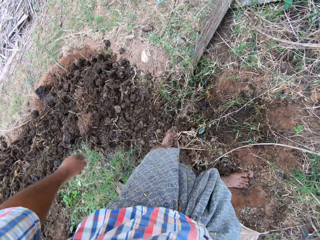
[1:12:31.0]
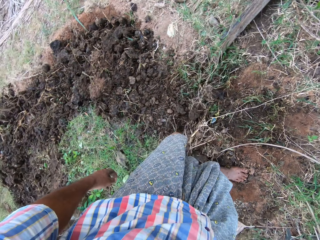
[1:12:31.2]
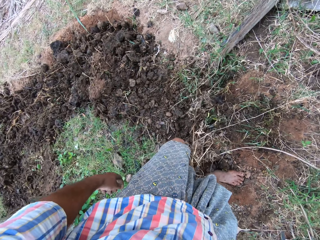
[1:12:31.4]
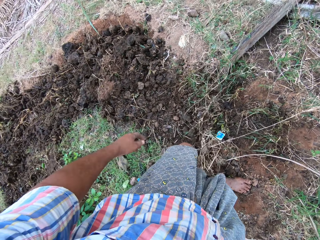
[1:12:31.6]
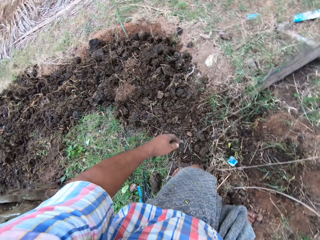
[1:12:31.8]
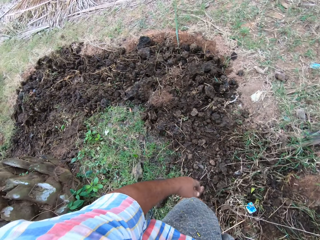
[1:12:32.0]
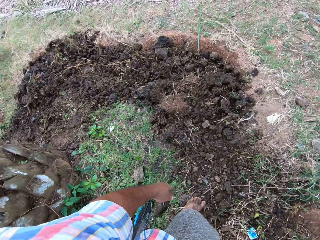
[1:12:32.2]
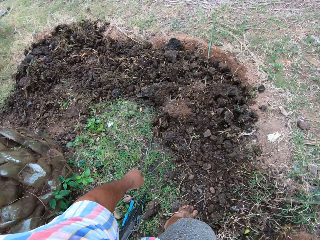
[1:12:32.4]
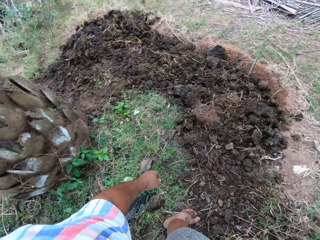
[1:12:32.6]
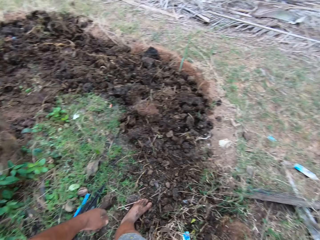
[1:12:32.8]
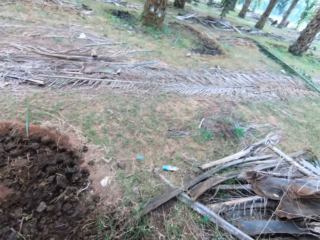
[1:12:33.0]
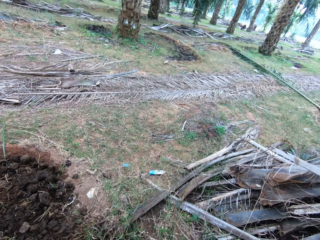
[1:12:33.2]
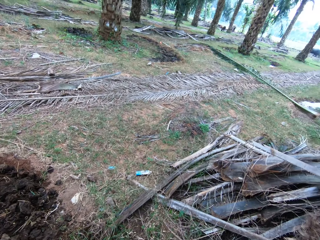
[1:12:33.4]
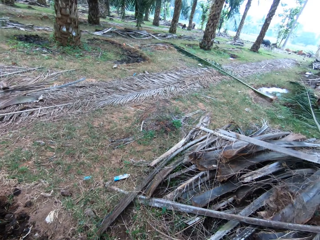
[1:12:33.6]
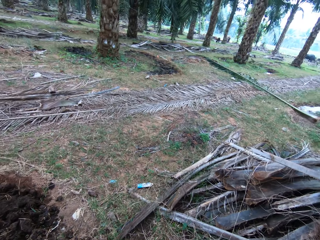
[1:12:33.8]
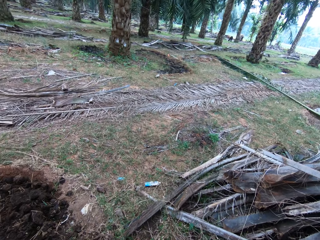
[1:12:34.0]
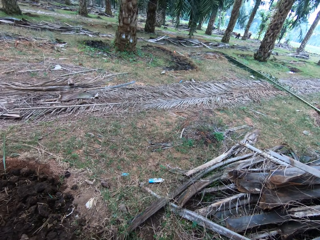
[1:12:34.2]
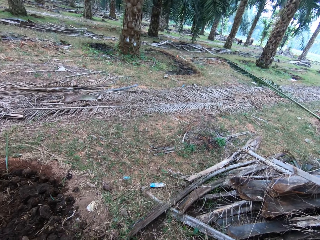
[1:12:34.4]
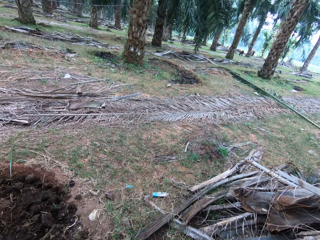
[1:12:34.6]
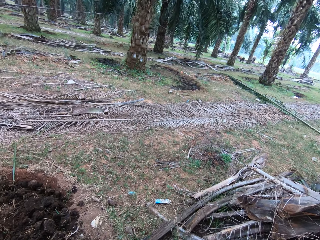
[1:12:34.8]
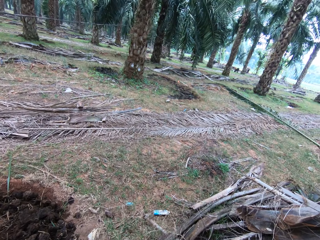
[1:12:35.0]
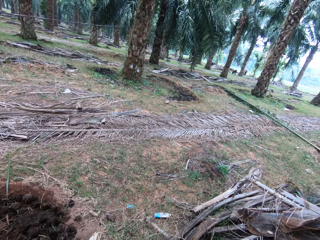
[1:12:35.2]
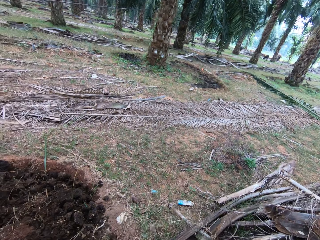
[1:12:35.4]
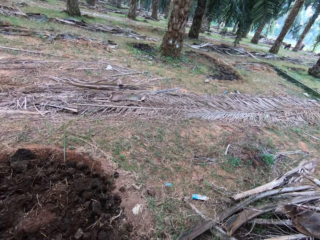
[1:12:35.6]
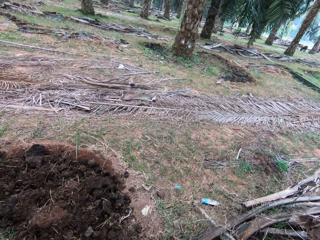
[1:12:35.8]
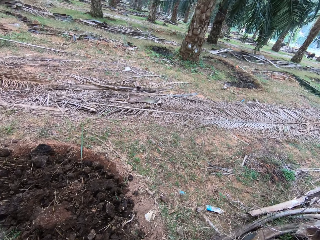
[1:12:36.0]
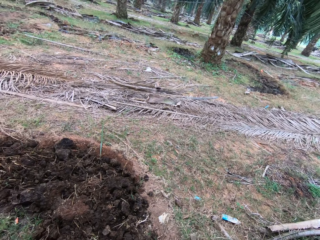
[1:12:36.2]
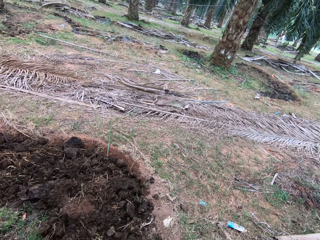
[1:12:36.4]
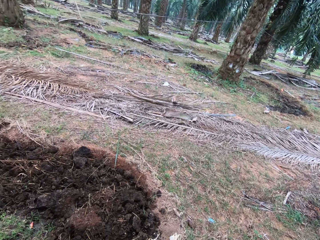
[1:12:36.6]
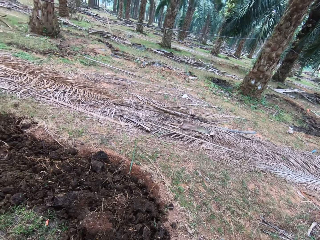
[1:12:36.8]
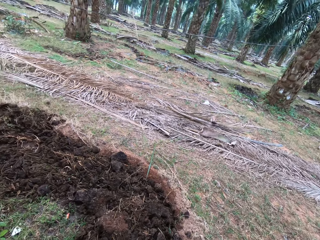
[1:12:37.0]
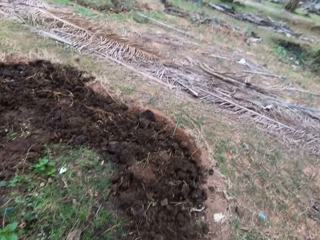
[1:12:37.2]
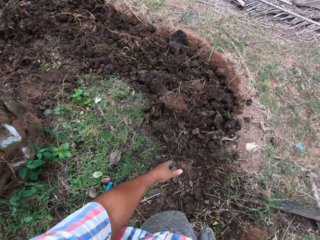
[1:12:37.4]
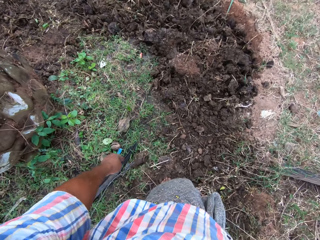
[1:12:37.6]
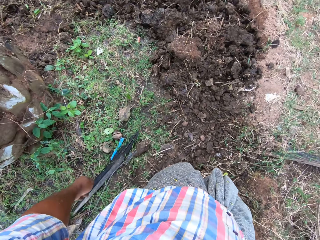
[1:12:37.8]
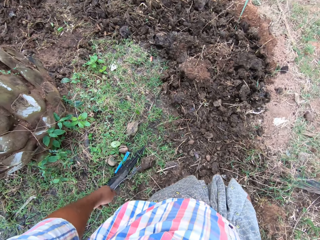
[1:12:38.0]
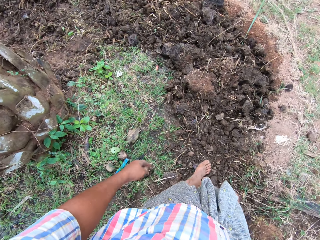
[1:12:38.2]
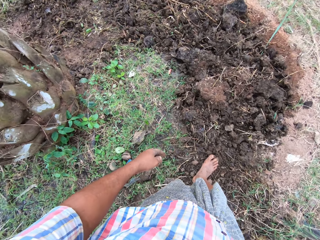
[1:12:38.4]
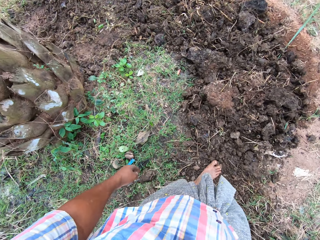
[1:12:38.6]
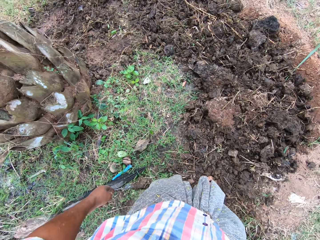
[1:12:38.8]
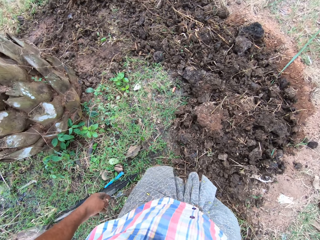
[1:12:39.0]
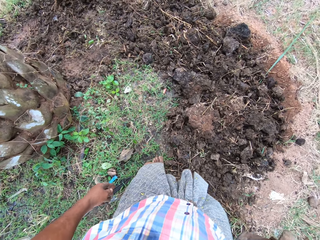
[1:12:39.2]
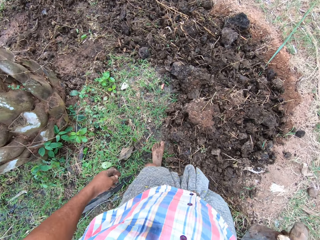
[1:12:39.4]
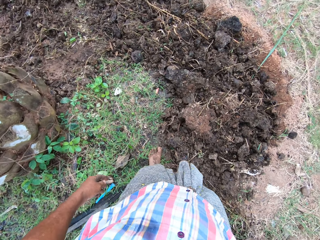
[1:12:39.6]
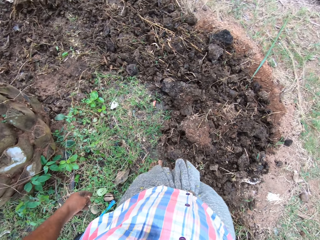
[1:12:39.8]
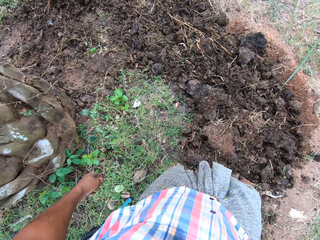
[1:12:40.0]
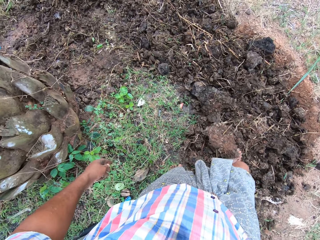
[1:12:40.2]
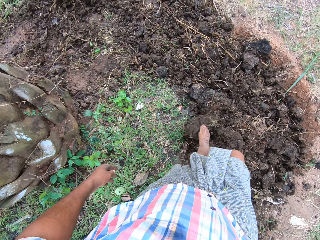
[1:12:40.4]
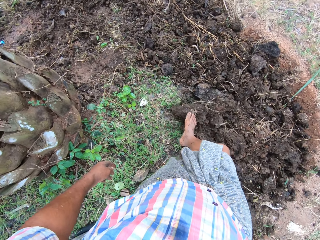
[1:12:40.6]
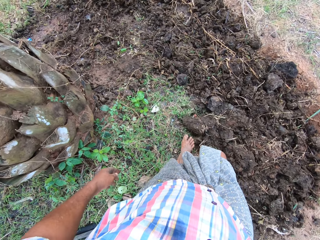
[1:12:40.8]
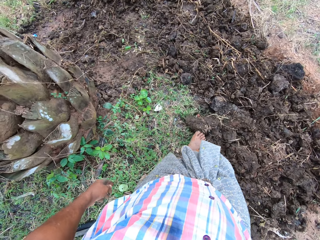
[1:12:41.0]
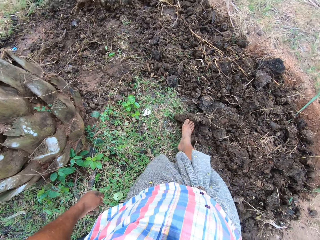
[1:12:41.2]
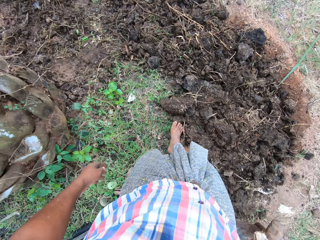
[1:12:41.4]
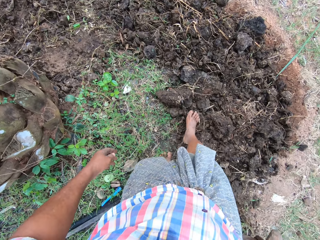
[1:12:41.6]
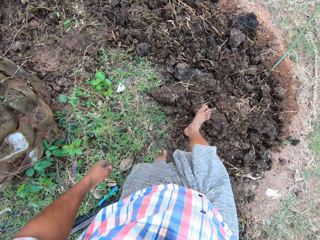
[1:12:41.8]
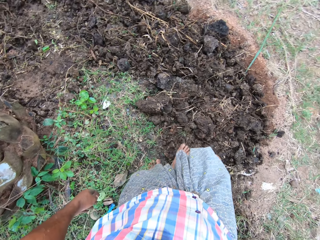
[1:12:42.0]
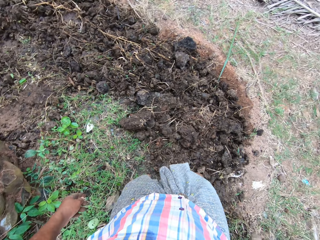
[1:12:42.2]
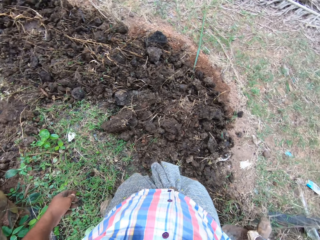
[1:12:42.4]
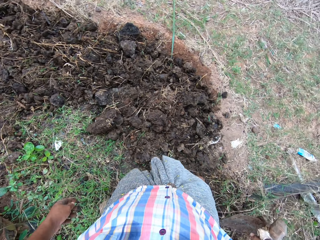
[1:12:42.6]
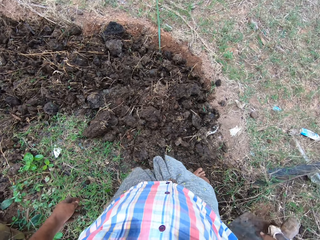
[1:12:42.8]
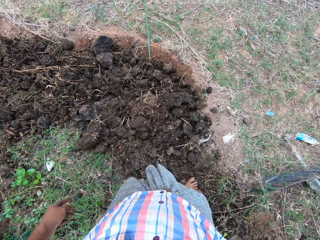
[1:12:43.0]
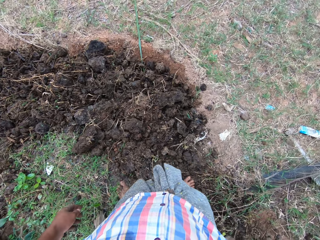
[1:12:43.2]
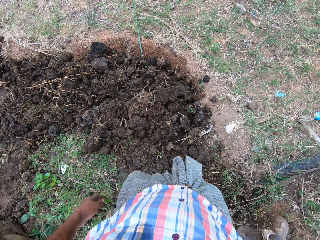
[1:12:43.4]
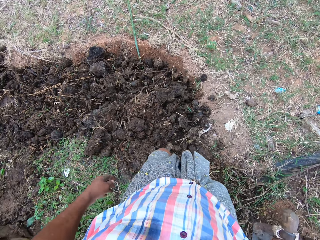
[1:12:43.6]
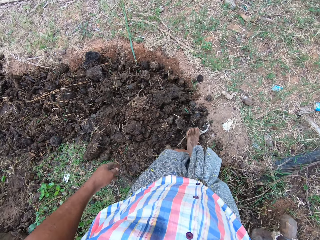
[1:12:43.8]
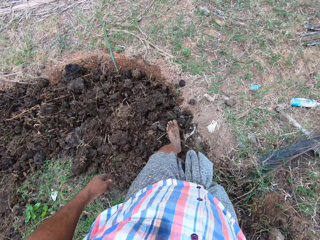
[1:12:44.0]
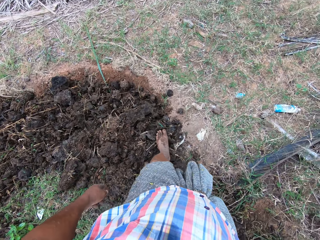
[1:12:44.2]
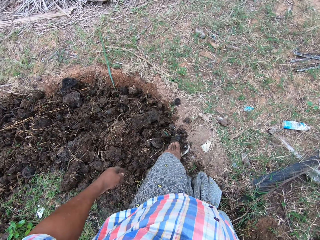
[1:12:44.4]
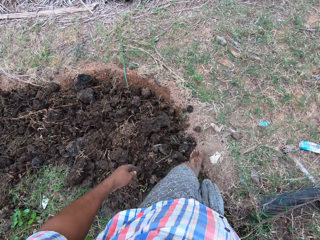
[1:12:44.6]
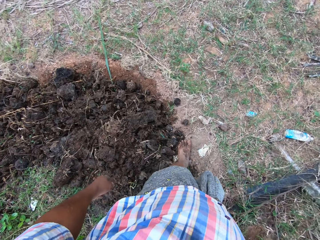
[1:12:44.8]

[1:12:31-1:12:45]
The camera wearer stands from the position. They look around. They kick the soil on the ground. They walk around in the farm and push the soil with the leg.

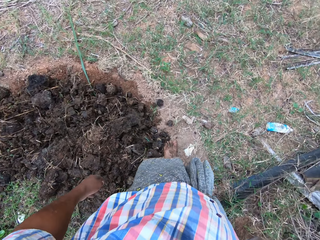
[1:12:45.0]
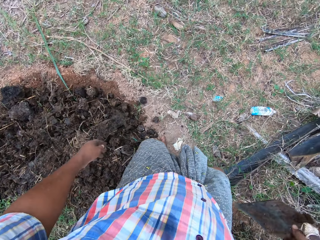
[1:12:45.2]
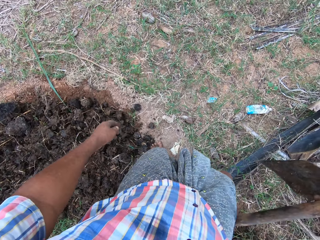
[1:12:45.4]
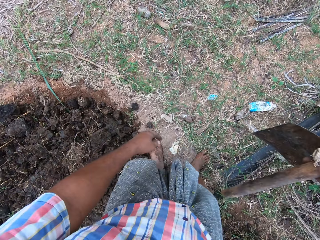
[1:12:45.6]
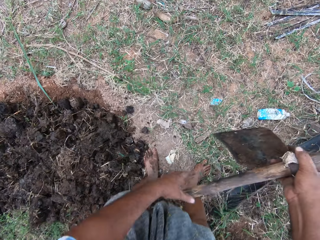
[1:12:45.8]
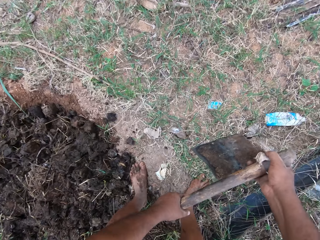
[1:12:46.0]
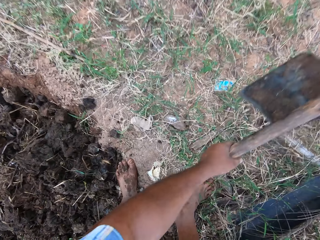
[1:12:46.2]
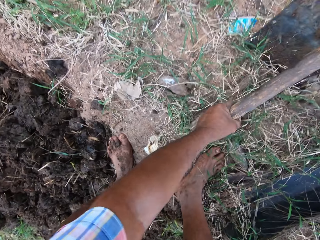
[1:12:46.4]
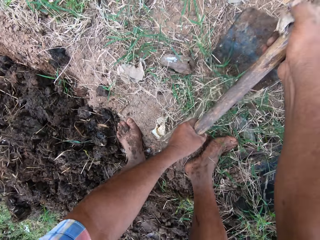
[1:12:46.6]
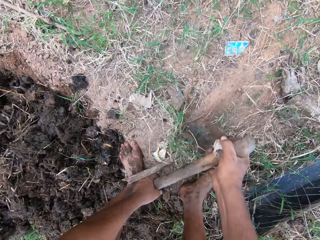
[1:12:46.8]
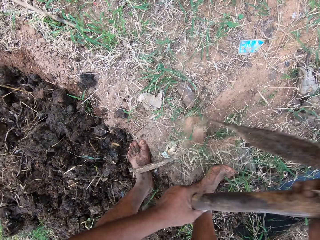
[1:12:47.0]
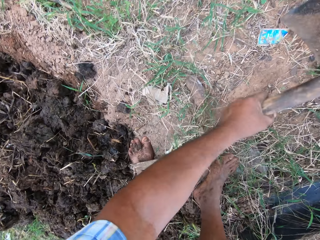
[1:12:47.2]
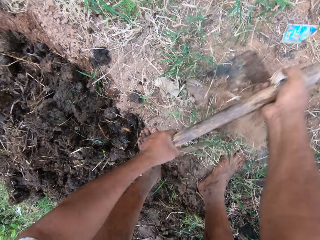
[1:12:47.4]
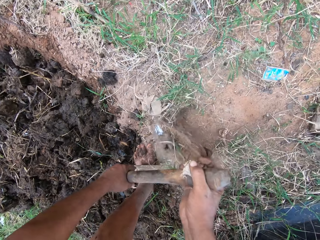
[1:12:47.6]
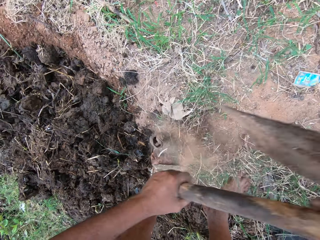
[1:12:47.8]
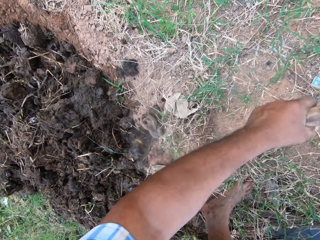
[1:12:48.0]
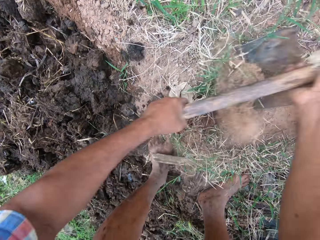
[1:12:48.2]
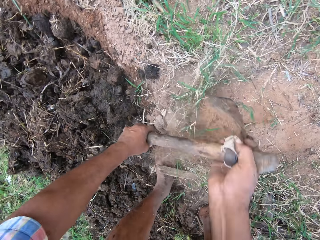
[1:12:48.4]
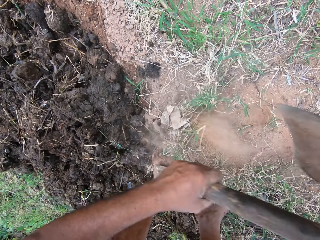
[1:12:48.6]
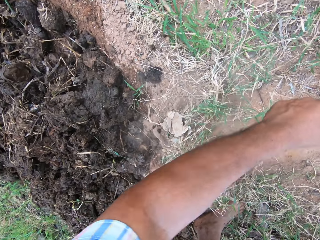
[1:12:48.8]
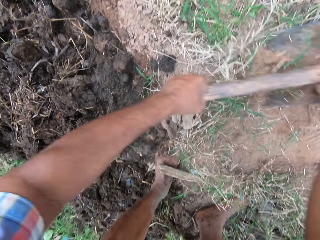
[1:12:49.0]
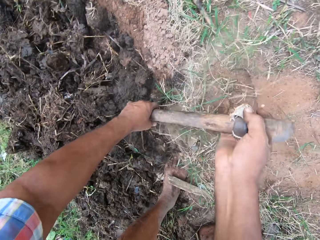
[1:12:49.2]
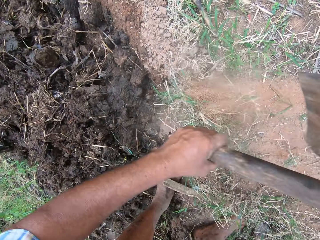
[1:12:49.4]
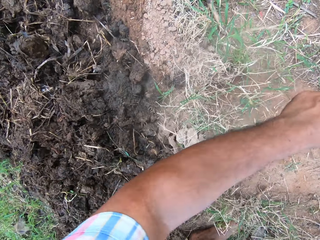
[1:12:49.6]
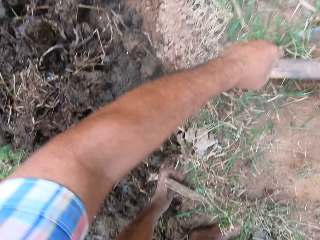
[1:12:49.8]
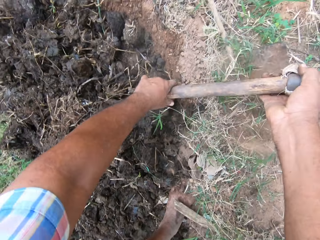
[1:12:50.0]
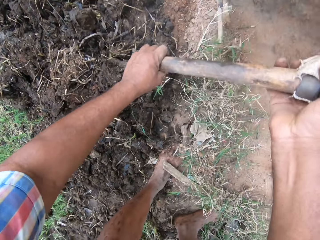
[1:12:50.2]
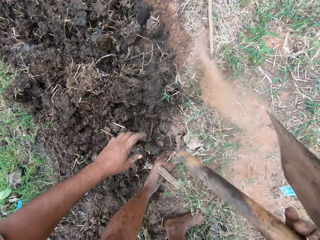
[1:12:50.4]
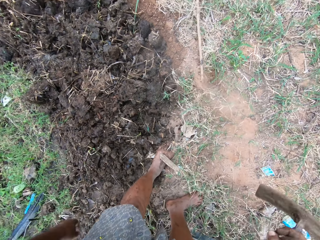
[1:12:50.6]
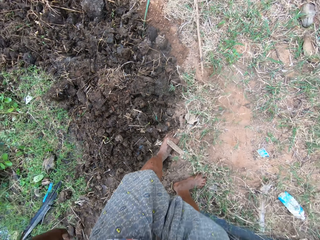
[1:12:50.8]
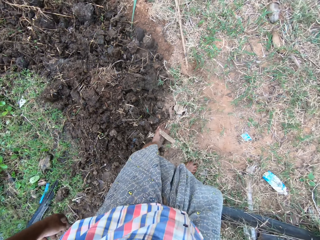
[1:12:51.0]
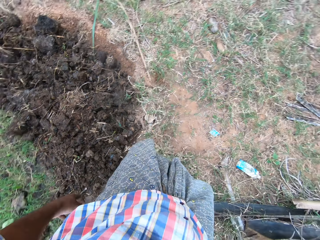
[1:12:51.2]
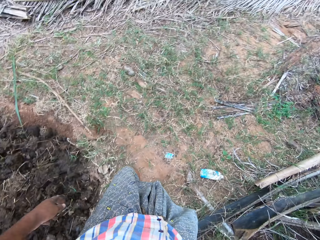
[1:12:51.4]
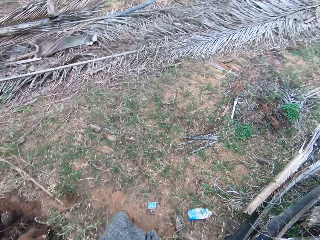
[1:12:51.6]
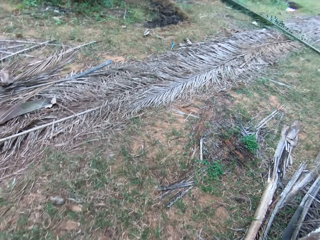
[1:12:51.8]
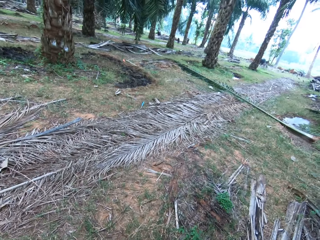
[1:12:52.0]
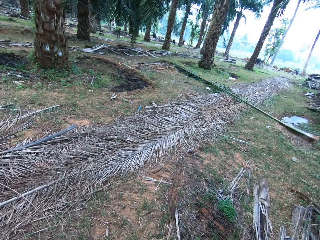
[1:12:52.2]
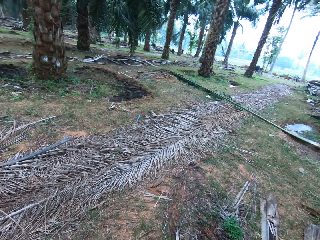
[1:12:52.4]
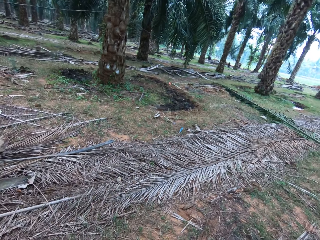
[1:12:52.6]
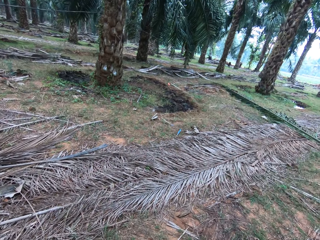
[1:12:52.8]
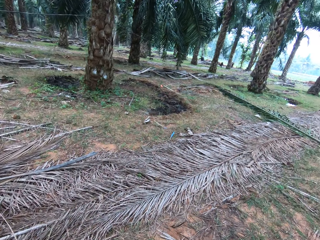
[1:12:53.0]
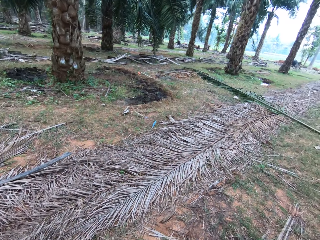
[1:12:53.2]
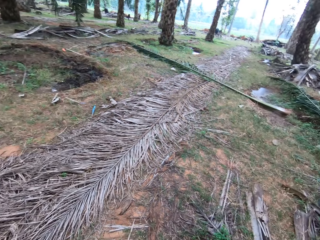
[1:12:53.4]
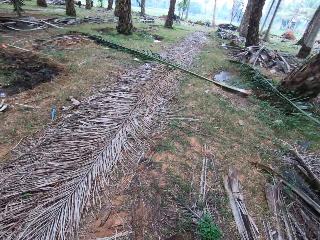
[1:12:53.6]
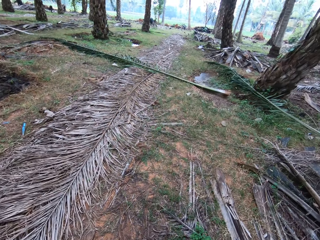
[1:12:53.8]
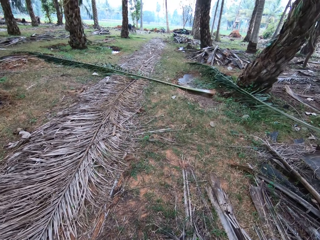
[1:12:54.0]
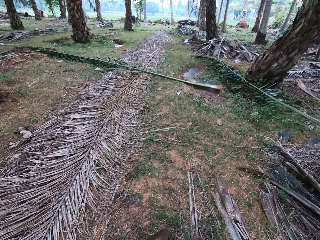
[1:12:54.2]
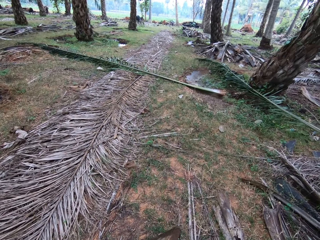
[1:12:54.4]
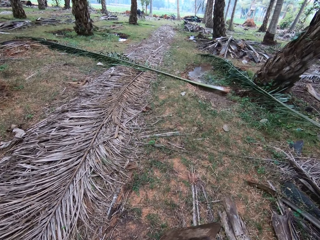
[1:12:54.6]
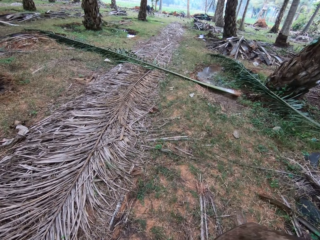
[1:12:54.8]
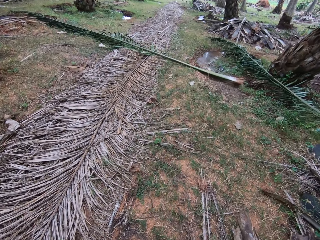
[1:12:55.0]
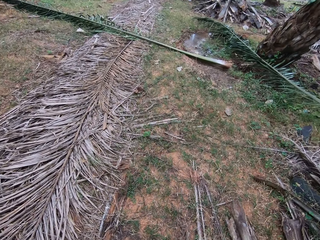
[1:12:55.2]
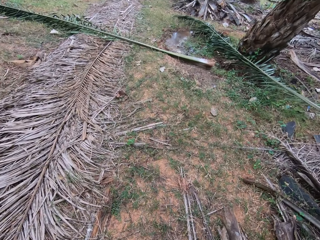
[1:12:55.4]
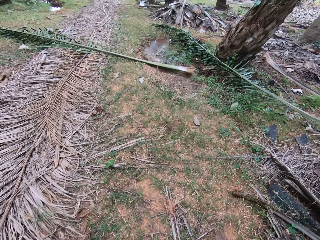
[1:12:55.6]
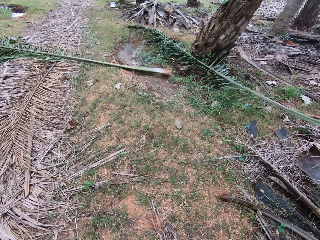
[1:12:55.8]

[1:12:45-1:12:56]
The camera wearer hoes the ground with the hoe. They stand in position. They look and walk around the farmland.
